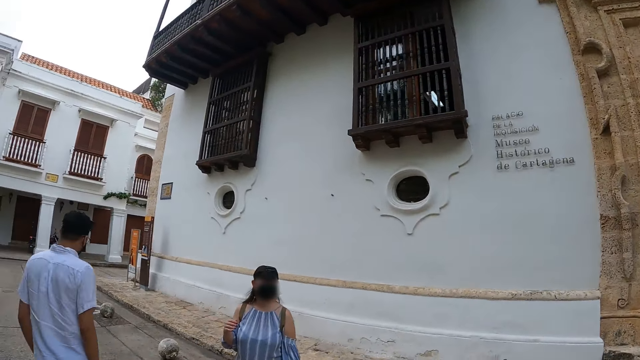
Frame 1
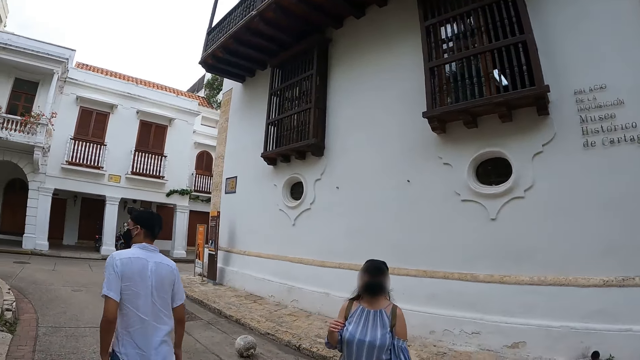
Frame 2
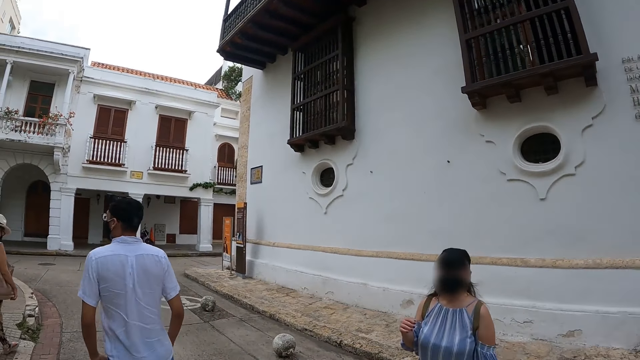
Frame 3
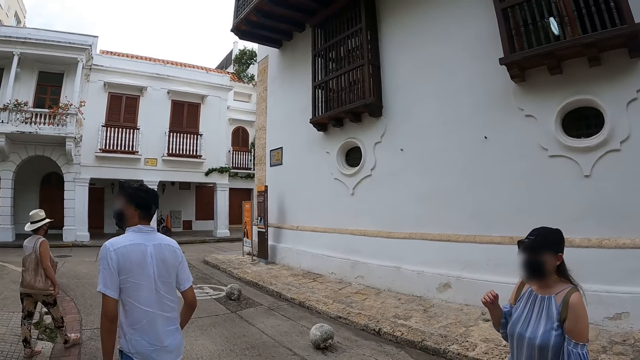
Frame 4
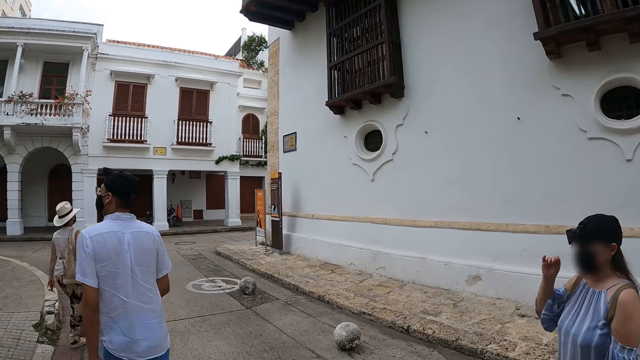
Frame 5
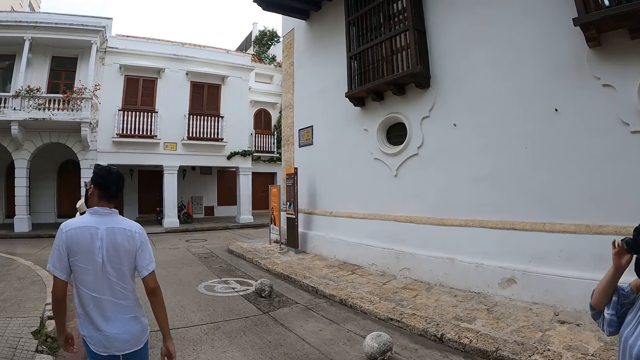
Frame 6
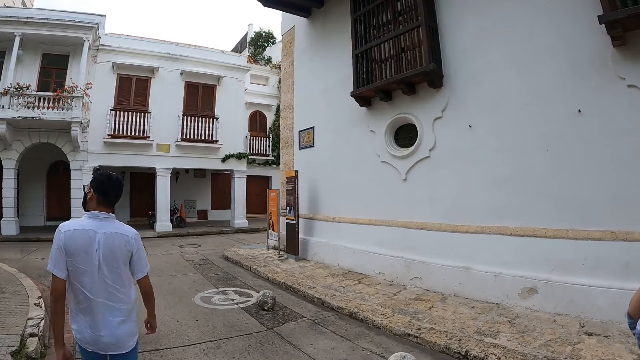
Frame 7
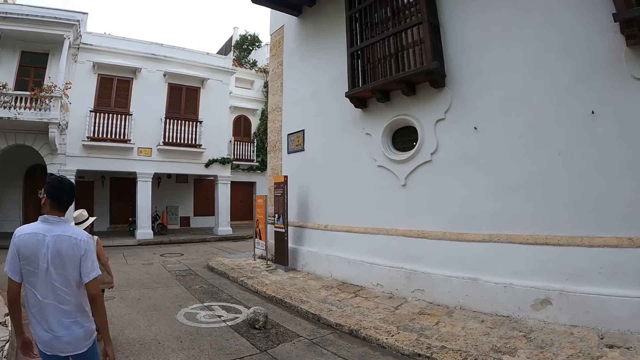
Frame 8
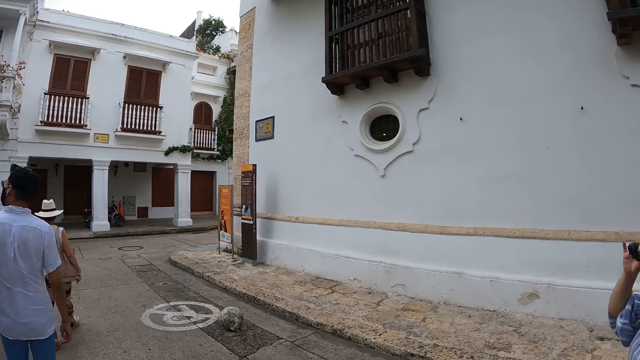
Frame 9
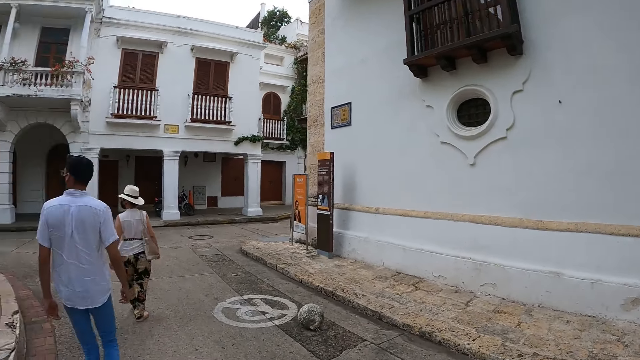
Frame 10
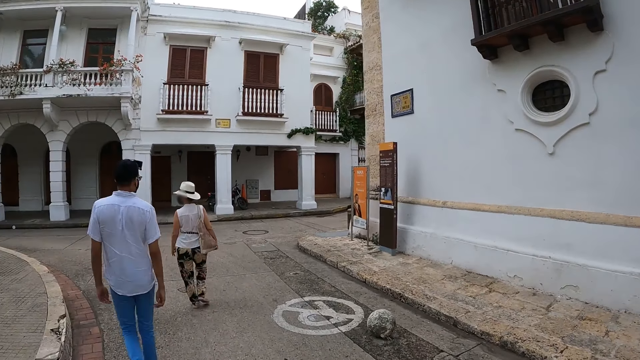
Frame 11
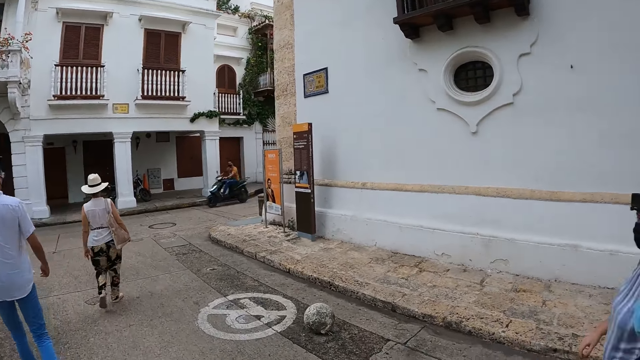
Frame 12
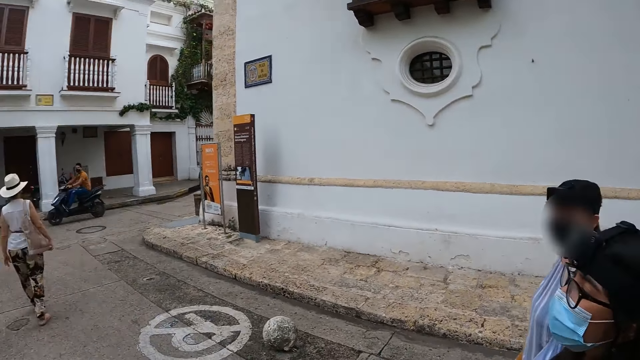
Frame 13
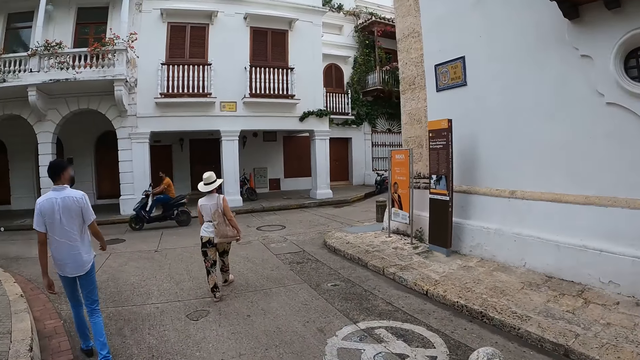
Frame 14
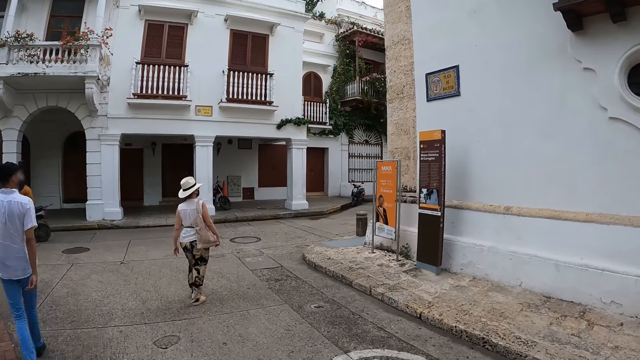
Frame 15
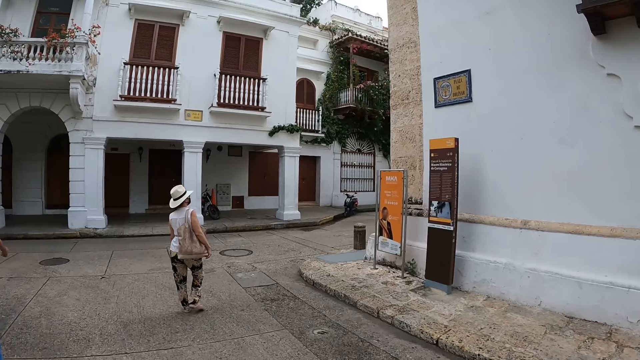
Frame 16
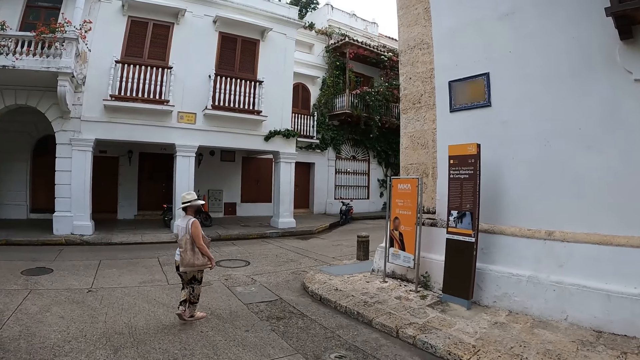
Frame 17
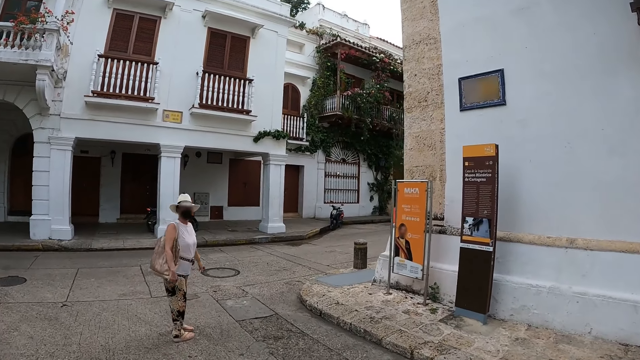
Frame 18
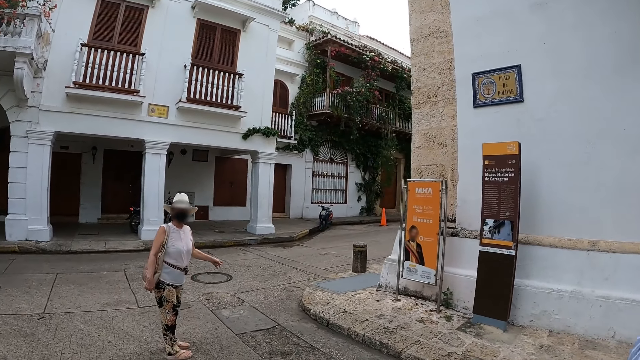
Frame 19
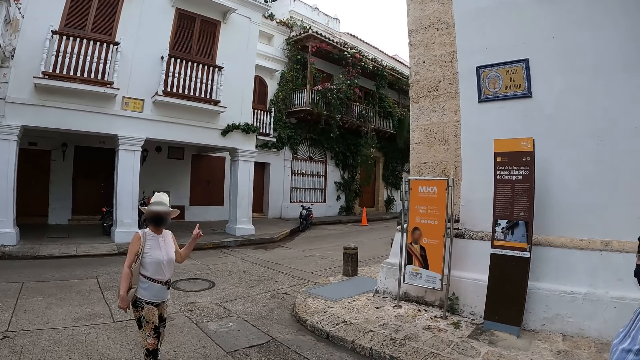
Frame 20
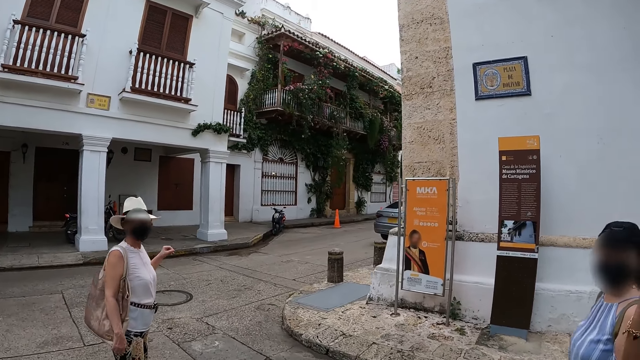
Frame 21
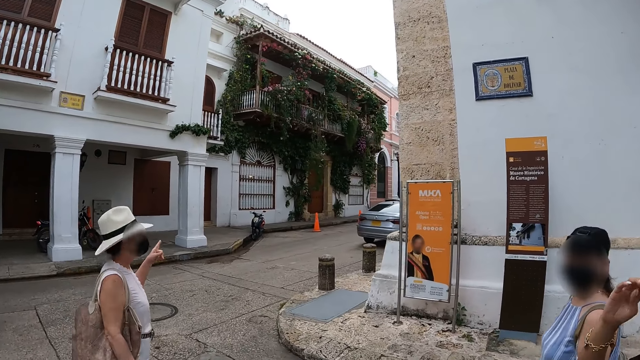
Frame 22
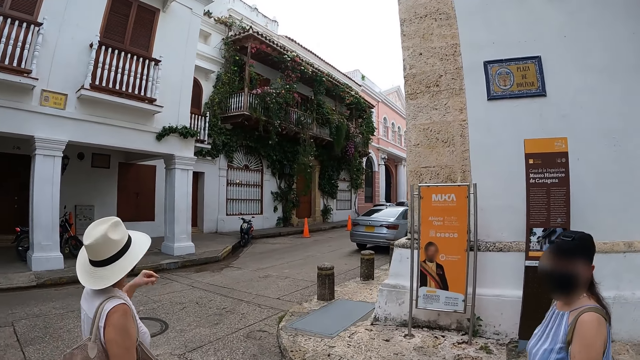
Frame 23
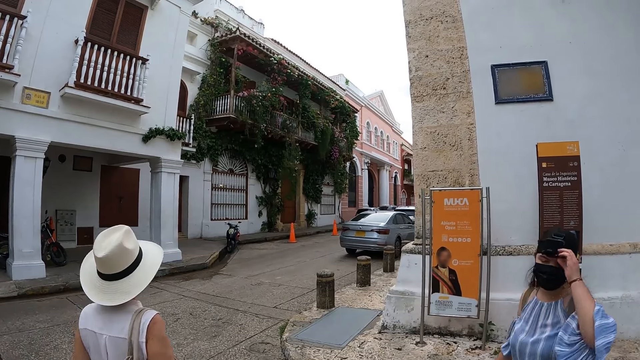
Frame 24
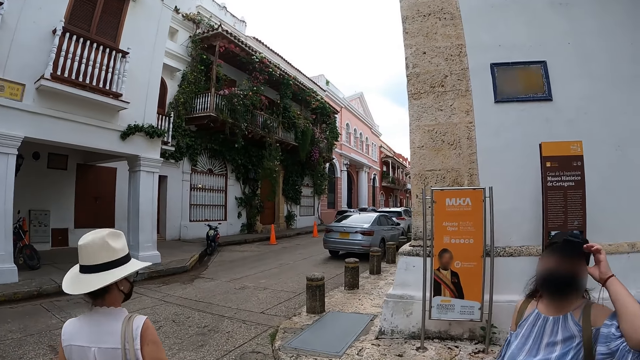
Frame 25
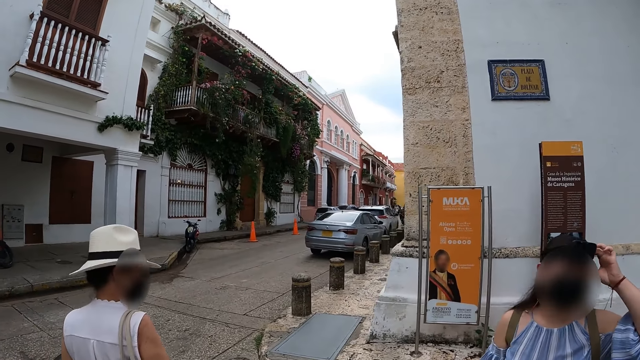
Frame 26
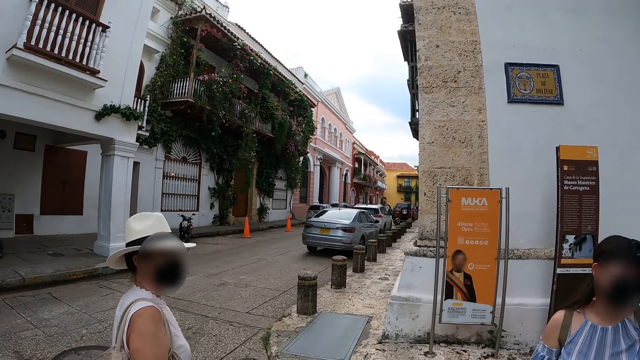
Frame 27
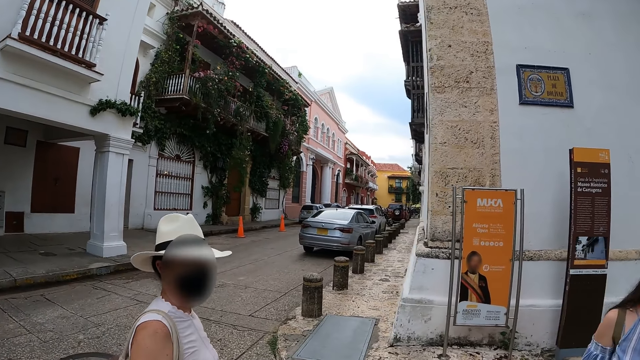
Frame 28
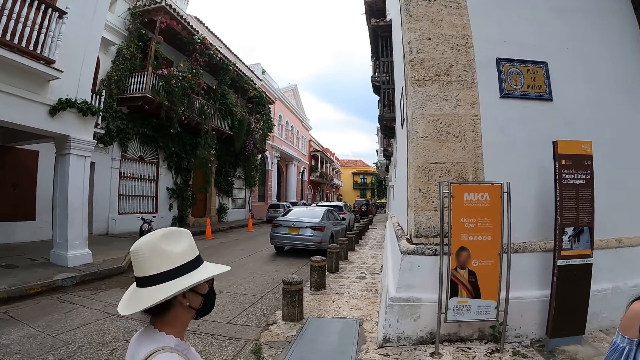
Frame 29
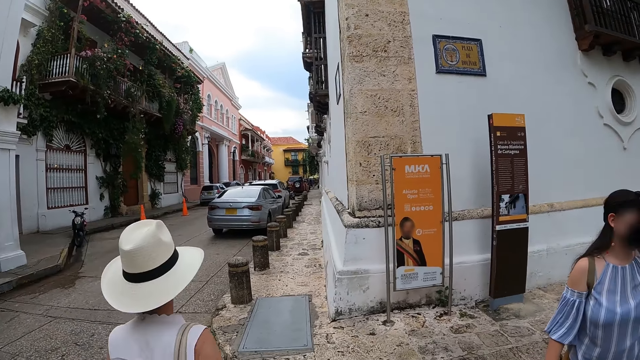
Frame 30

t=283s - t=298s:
The woman adjusts a head-strap camera on her head with her right hand. A man on a bike drives past the camera wearer and the group of people. The camera wearer converses with another woman. The first woman adjusts the camera on her head with her left hand.

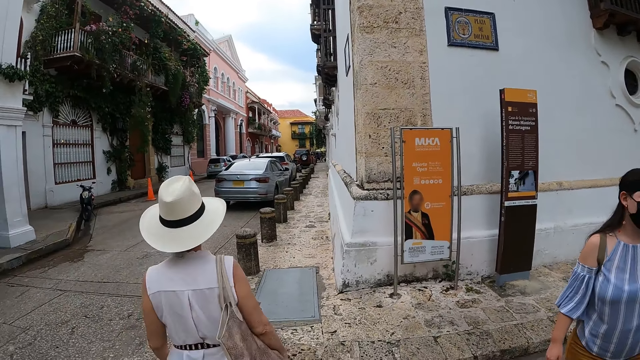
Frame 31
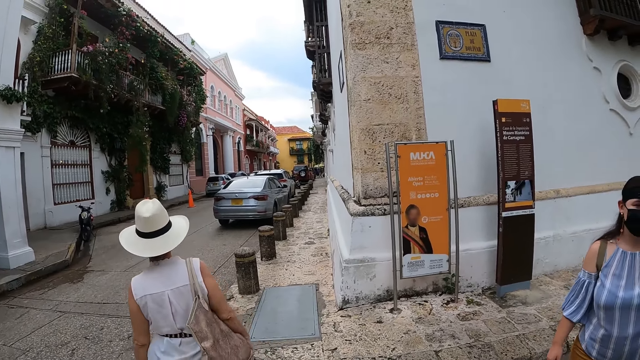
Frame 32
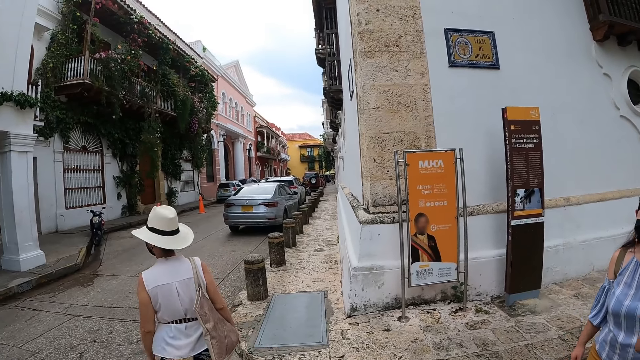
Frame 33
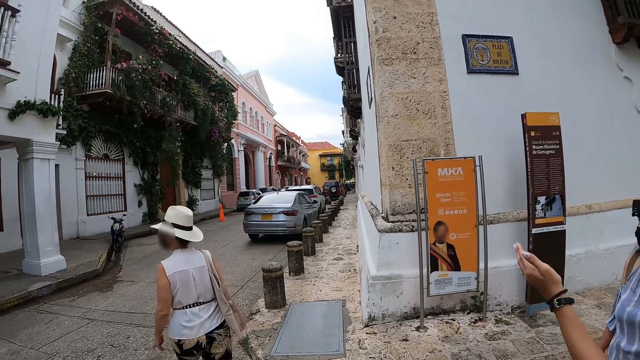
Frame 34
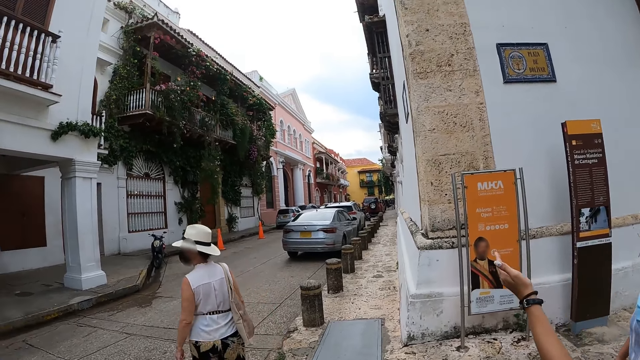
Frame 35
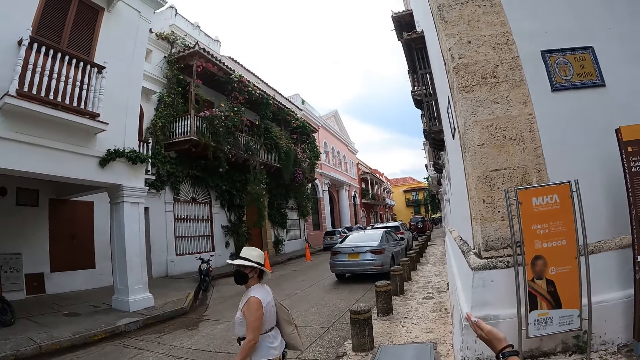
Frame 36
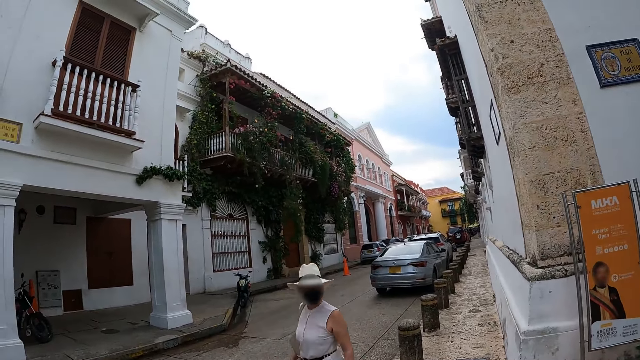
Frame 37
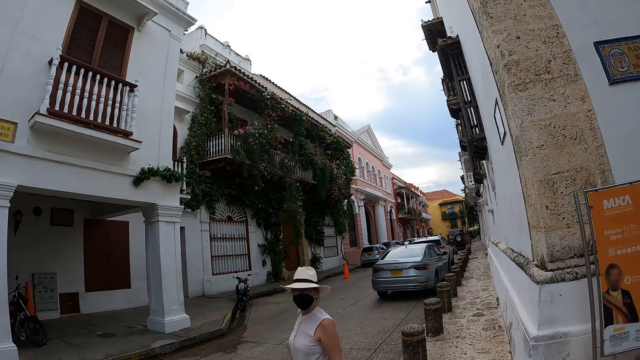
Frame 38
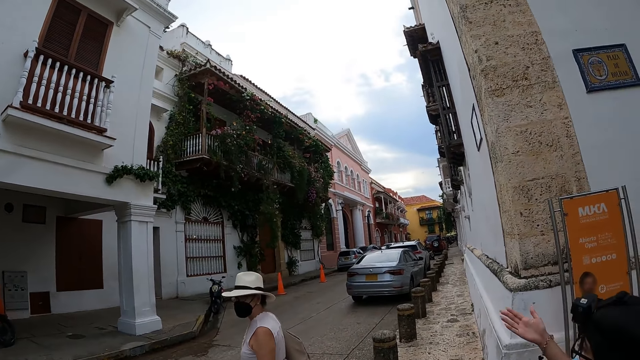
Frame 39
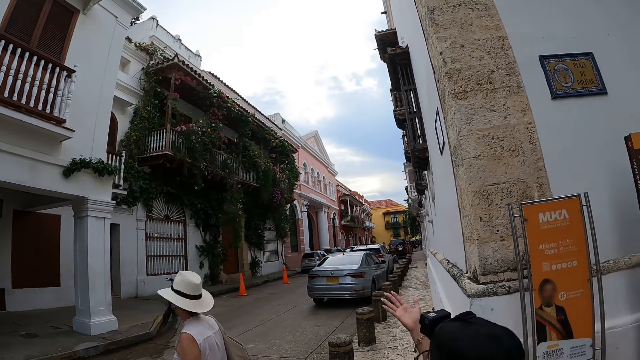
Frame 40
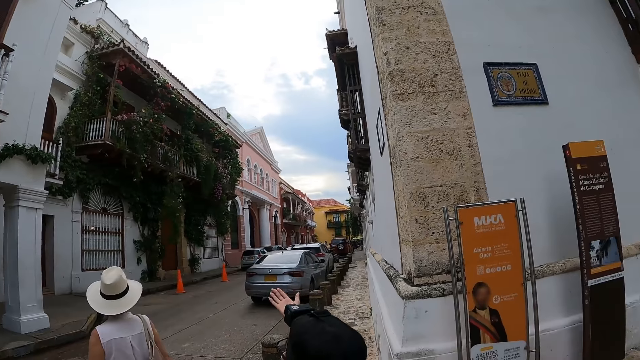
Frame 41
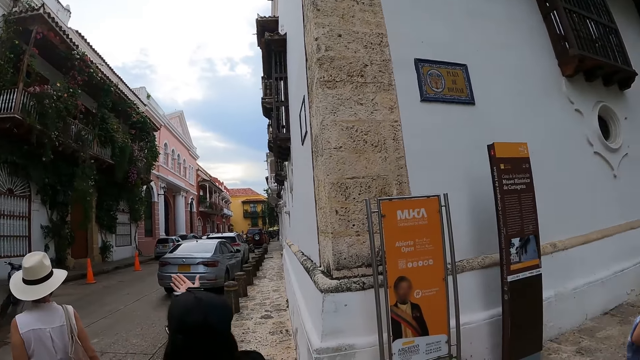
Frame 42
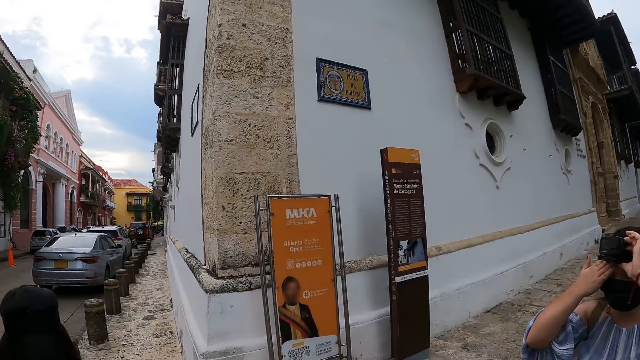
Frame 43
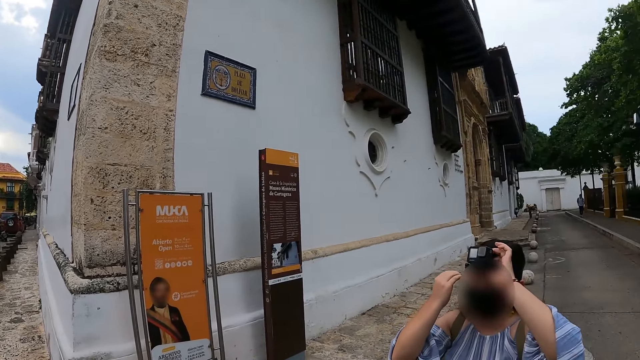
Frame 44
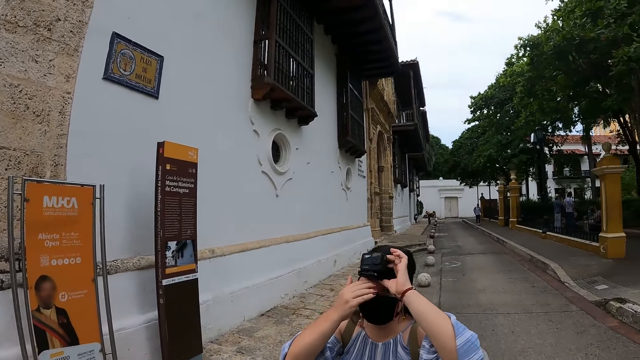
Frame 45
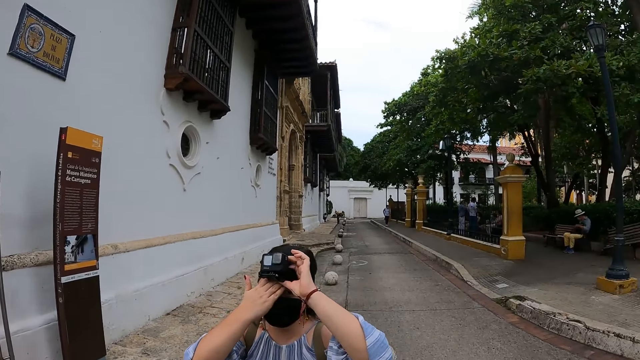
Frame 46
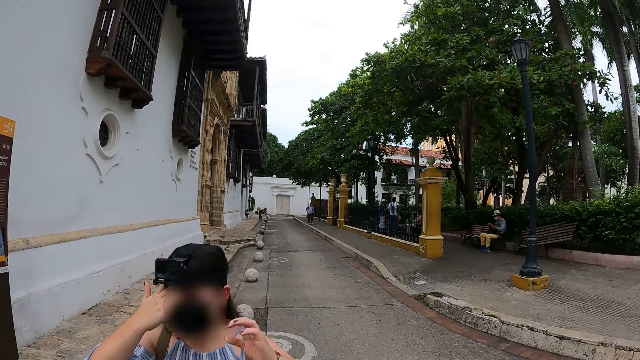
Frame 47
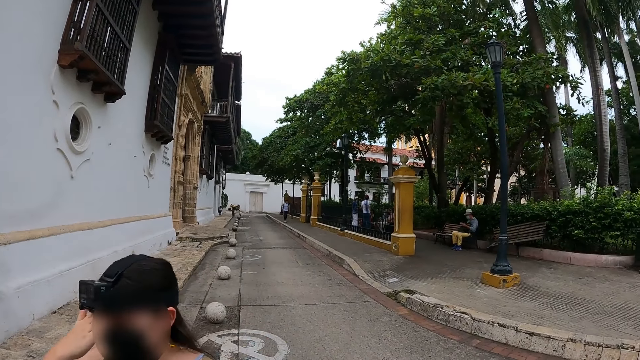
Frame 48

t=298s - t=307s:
The woman converses with another woman. The camera wearer looks around. A third woman adjusts the camera on her head with both hands.
